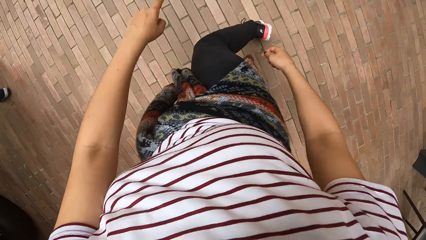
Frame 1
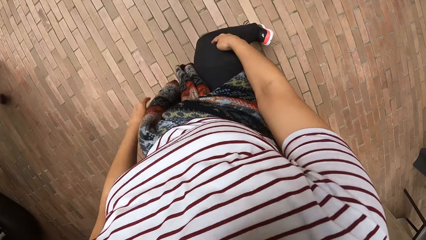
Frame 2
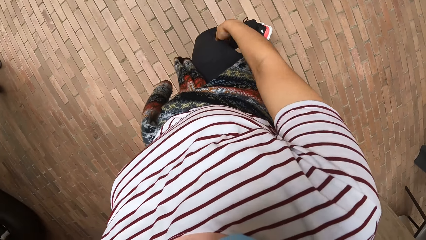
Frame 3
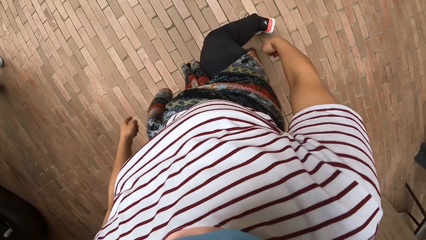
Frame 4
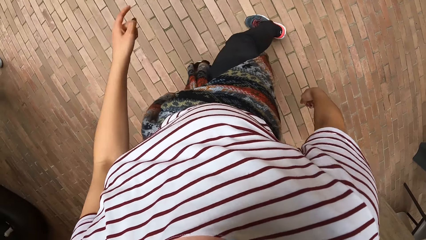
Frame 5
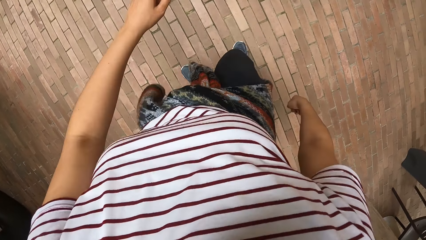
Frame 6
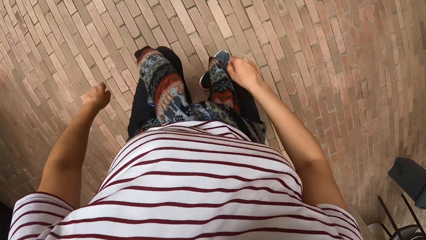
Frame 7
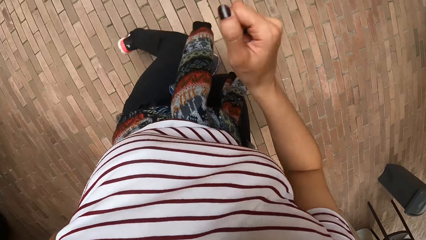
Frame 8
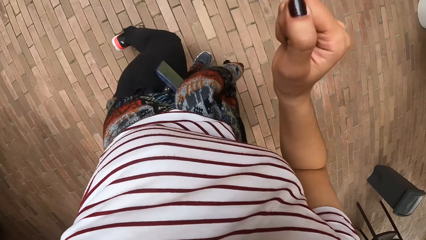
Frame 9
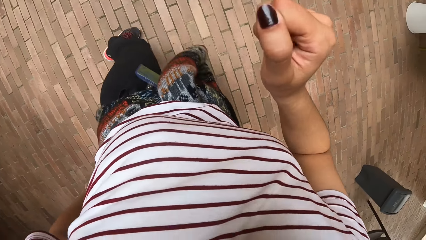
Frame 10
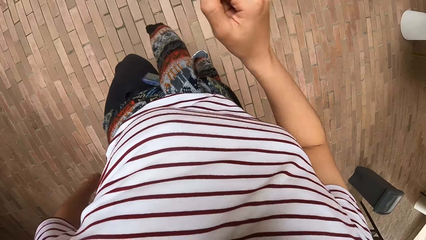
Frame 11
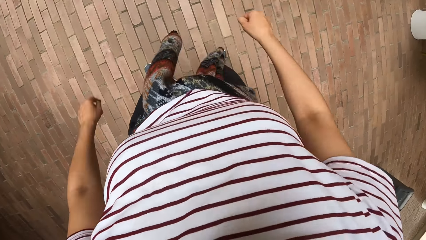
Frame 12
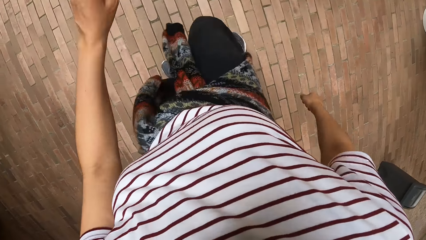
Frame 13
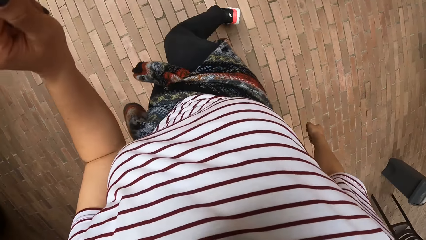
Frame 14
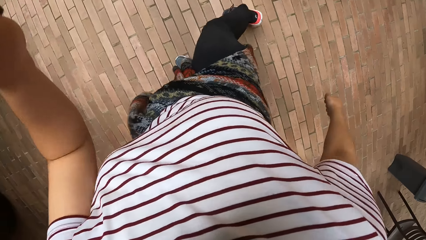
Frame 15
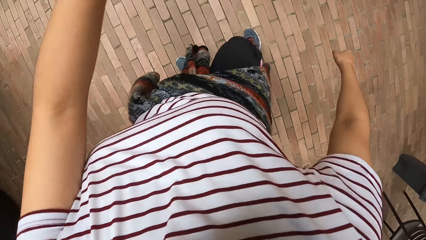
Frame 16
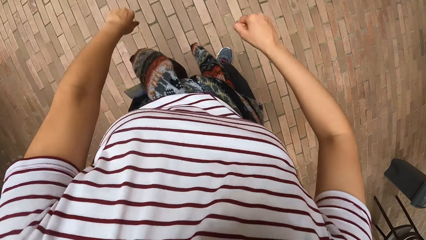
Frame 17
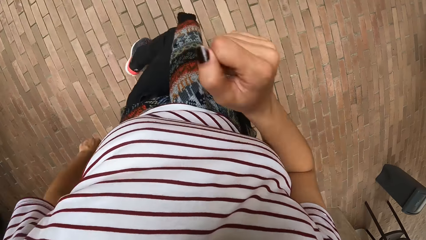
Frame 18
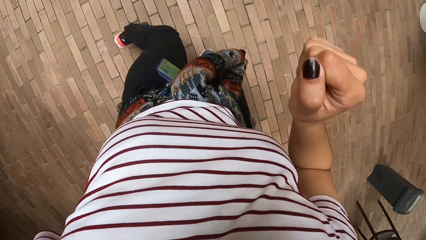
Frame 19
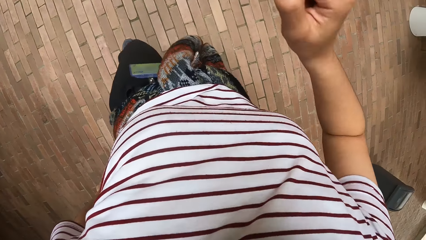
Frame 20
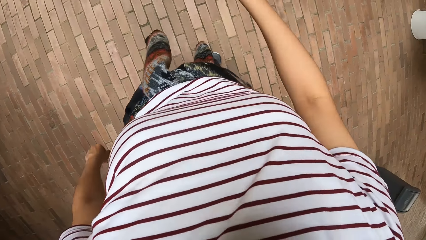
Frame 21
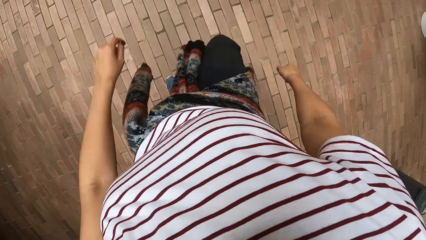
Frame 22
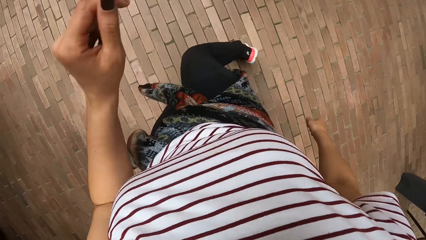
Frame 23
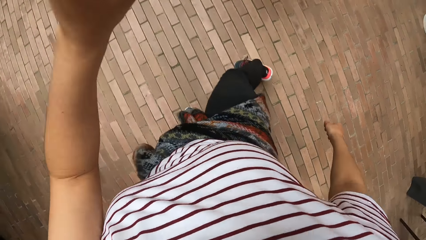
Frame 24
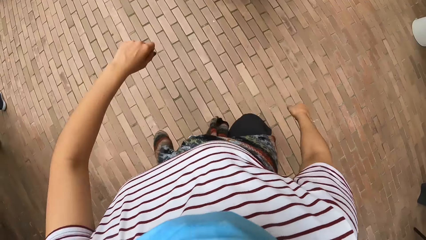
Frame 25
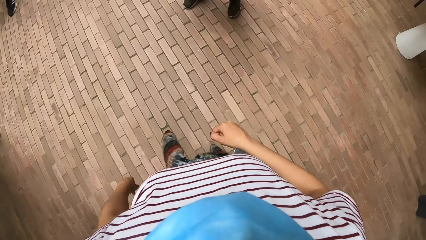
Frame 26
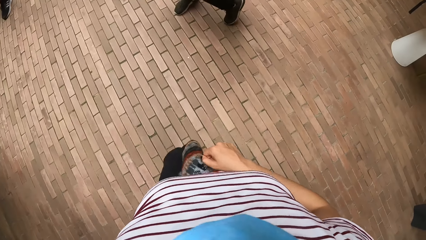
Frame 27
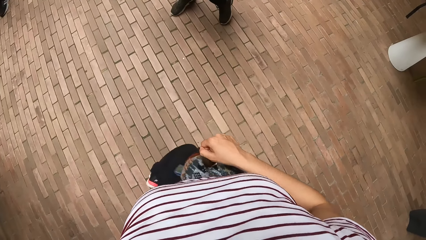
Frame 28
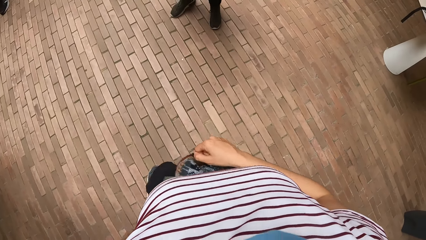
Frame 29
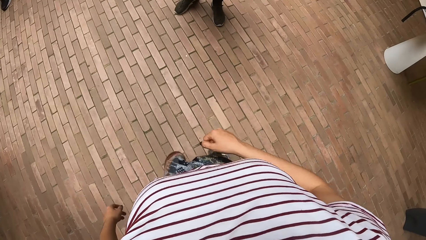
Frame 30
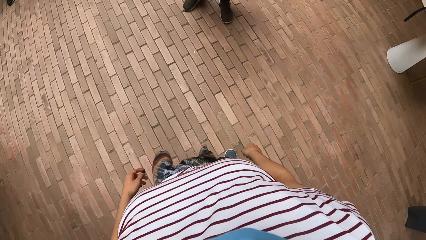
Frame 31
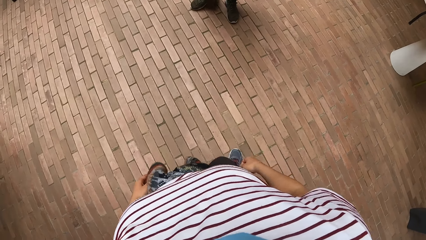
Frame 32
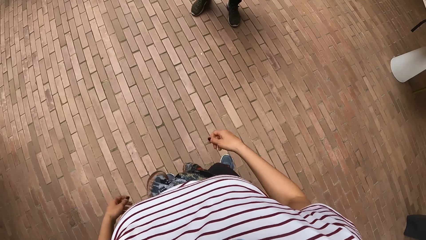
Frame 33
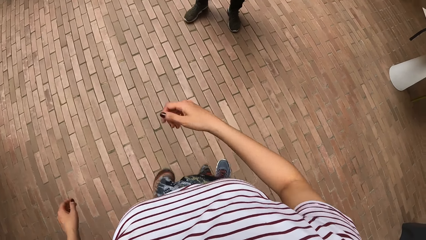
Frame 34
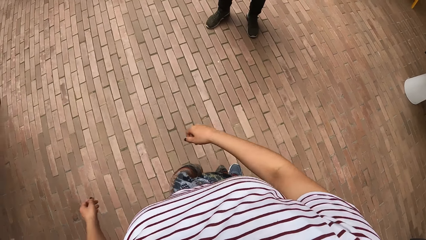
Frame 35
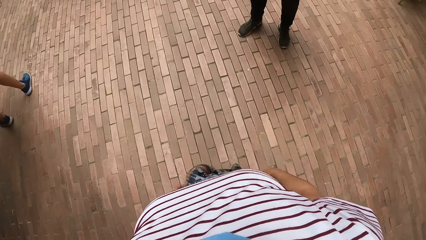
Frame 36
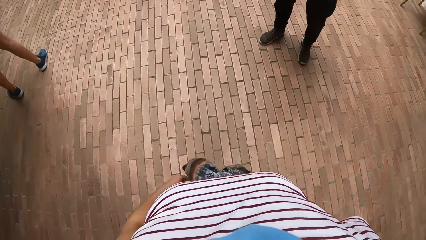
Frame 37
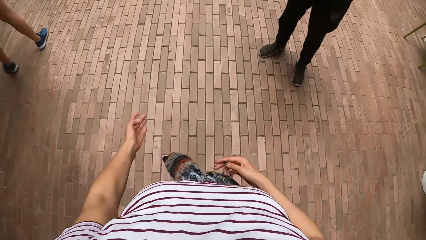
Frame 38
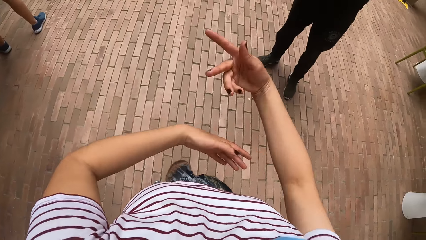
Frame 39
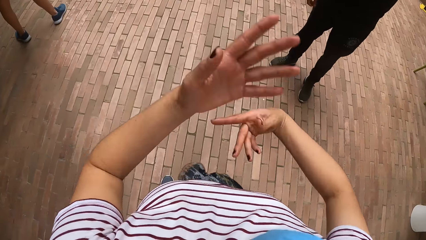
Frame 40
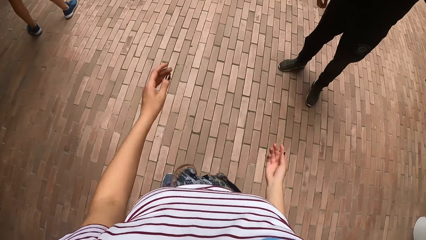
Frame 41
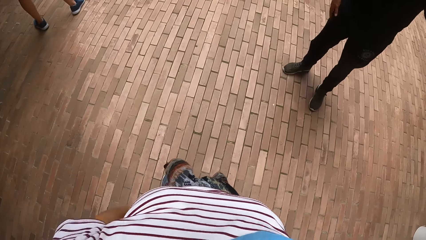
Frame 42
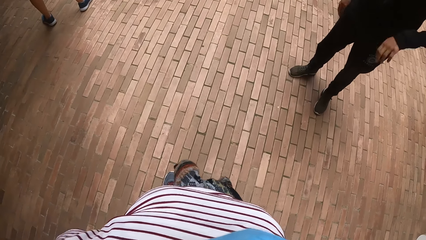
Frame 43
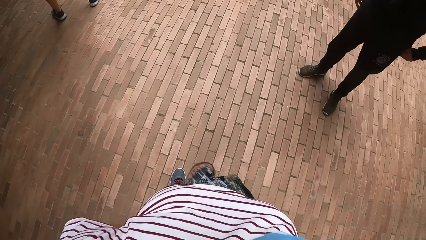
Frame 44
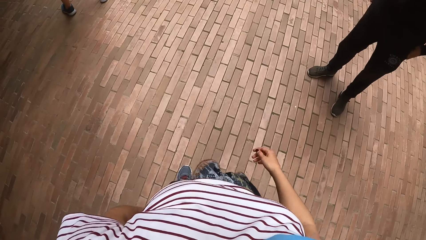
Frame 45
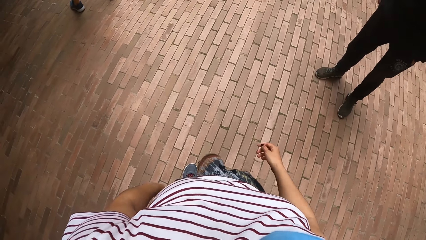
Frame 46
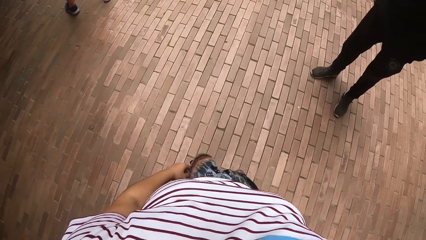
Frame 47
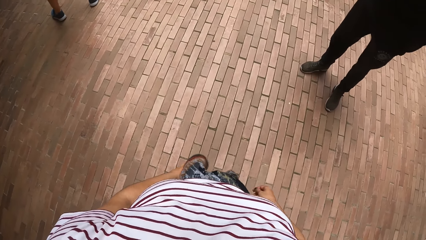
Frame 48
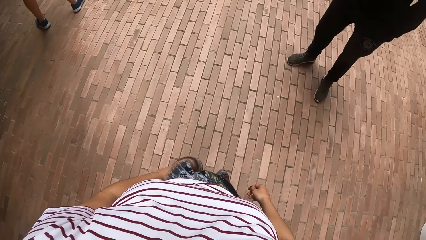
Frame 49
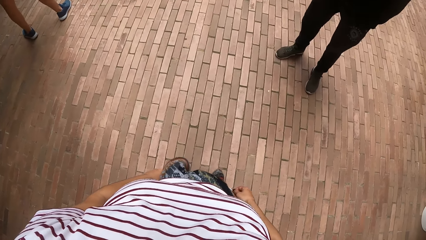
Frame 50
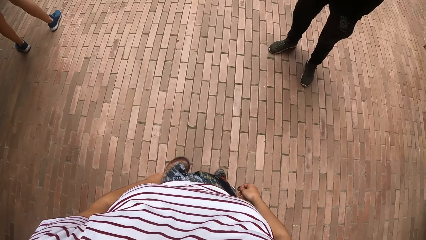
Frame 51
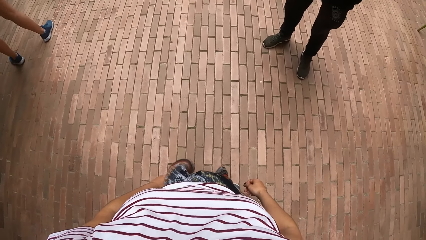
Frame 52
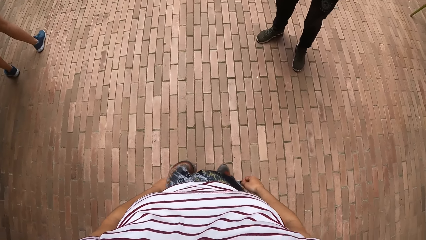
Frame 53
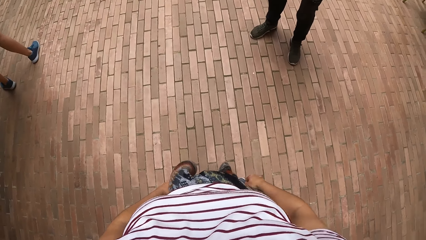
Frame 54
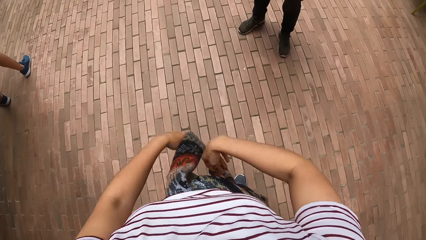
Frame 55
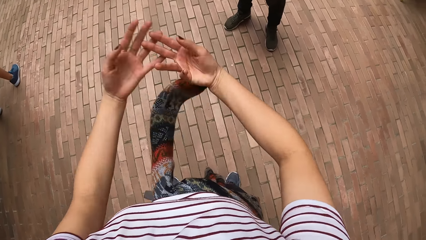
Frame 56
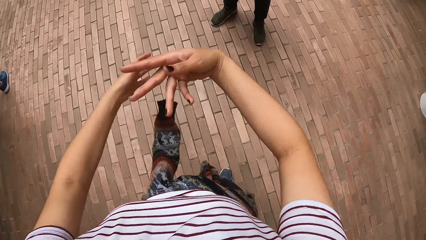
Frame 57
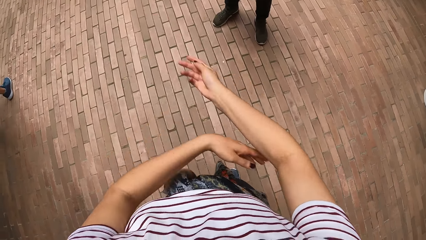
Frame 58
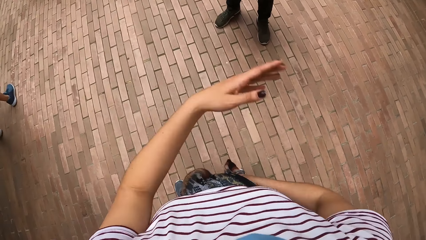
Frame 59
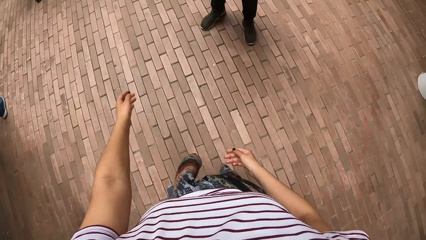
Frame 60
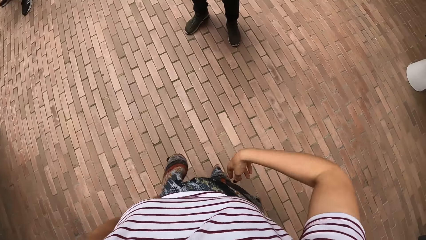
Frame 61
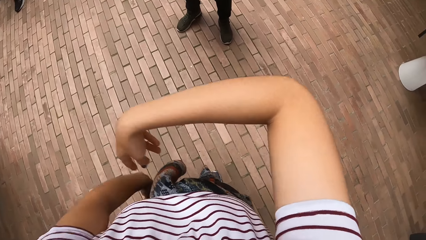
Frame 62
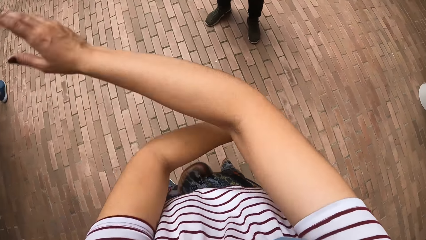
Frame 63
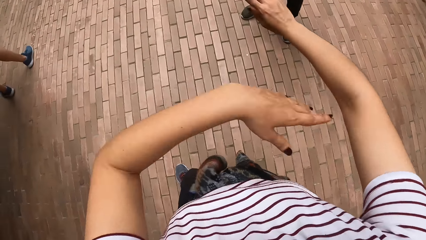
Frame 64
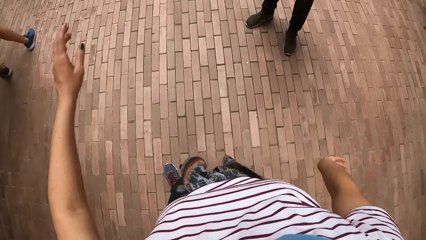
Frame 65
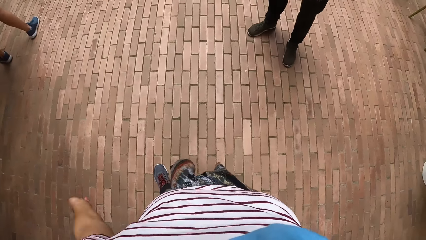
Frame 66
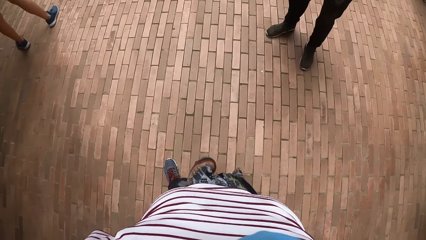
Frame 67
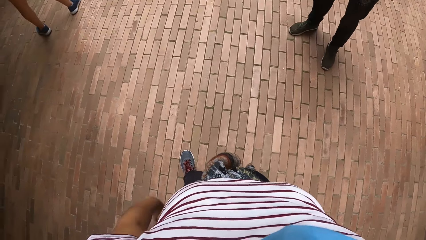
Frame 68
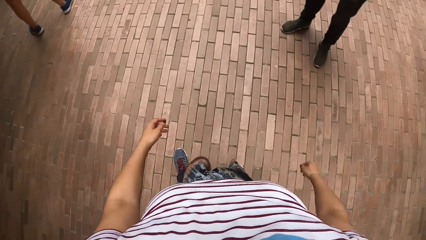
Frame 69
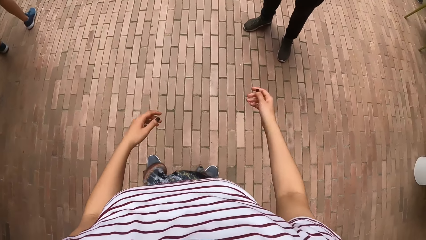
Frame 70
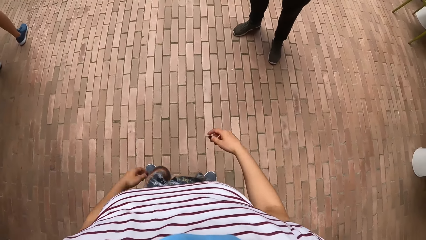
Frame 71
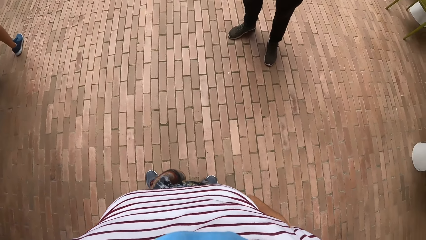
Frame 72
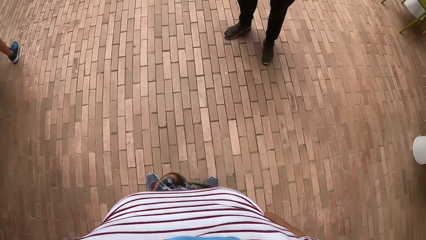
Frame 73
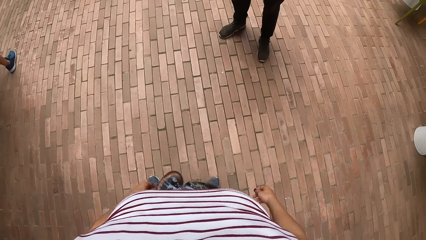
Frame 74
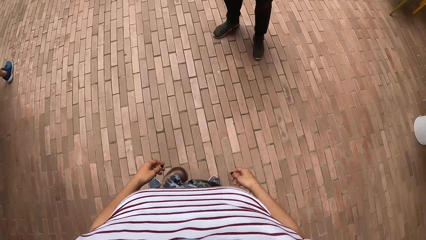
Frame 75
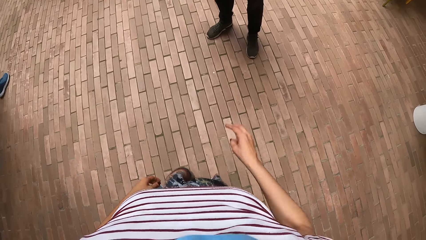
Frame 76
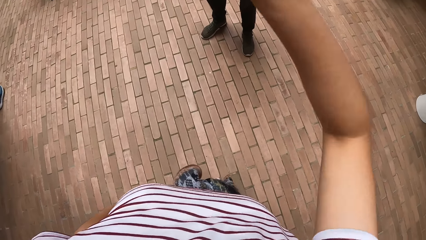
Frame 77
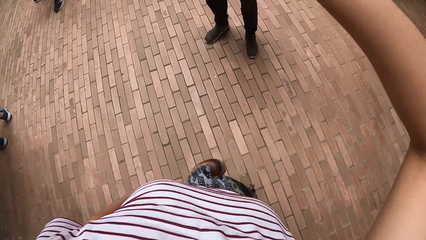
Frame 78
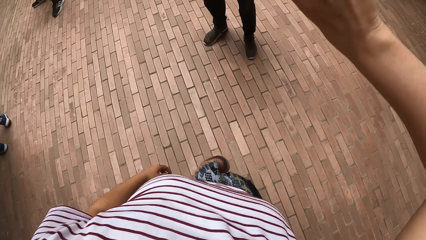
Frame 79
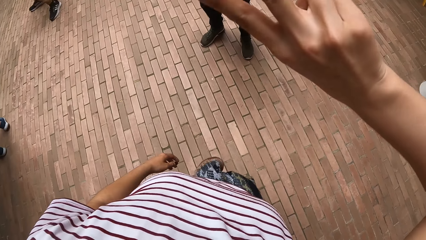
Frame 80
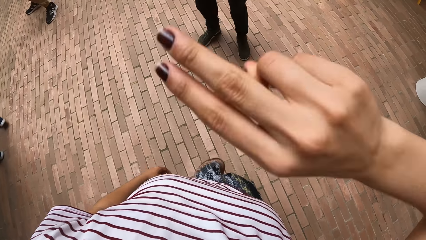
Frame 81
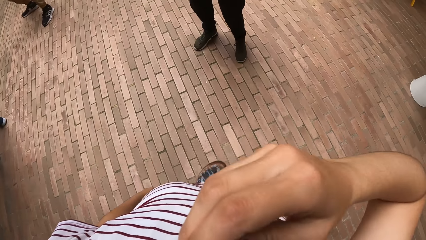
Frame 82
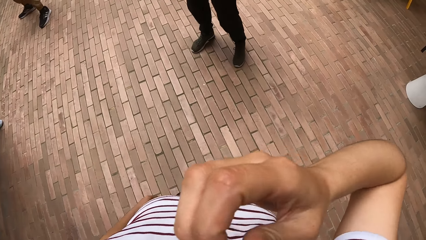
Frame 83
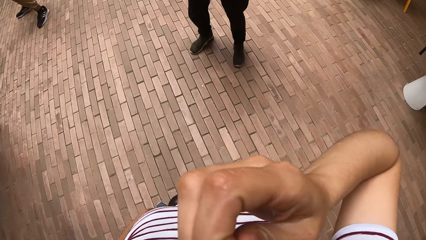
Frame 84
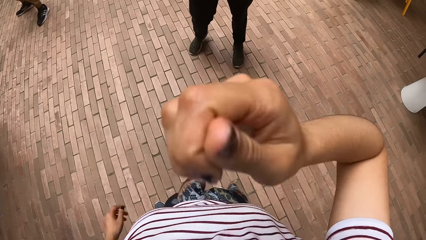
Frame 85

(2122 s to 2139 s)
The camera wearer interacts with a man. They move hands. They dance.
